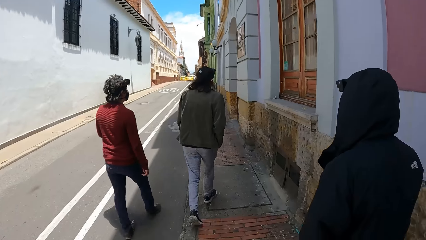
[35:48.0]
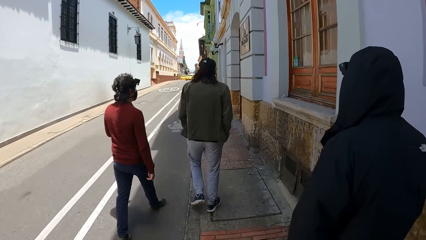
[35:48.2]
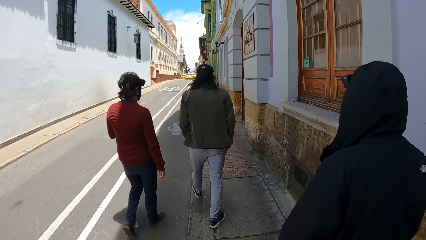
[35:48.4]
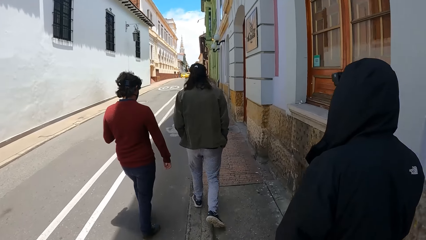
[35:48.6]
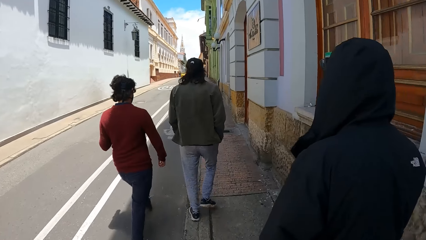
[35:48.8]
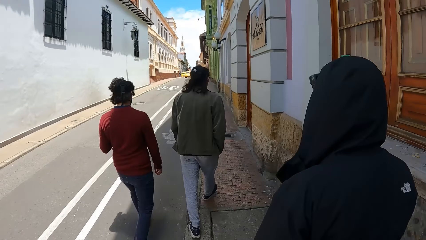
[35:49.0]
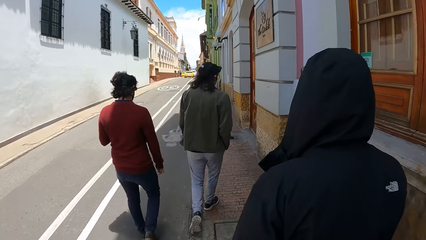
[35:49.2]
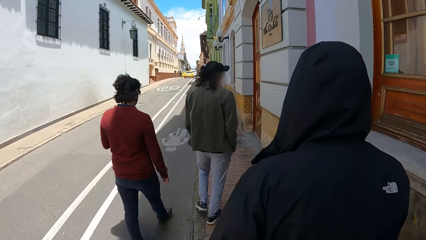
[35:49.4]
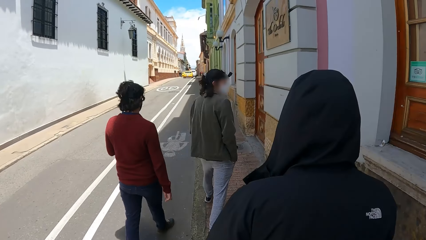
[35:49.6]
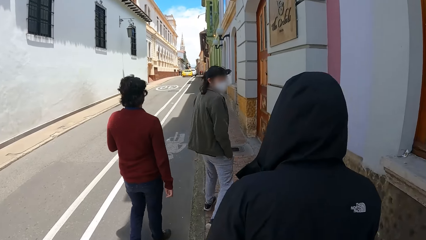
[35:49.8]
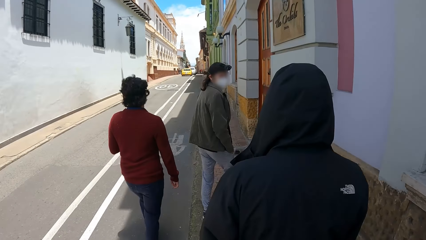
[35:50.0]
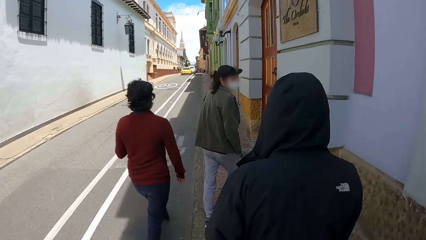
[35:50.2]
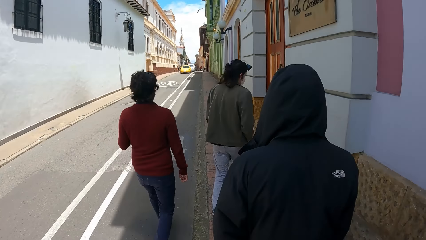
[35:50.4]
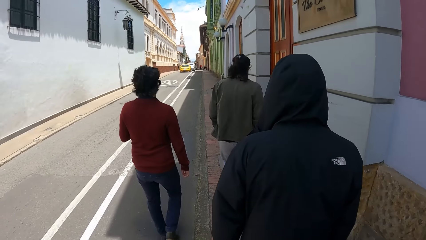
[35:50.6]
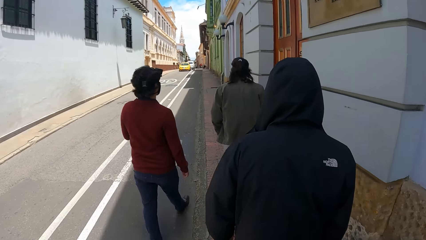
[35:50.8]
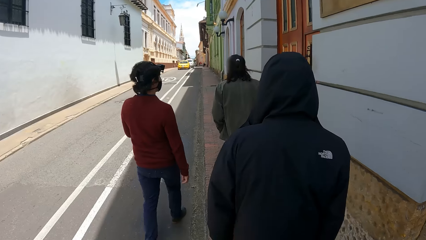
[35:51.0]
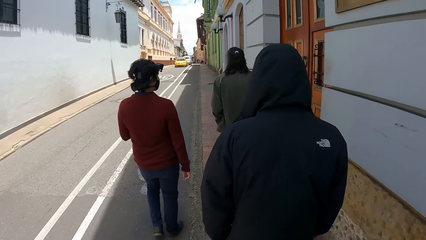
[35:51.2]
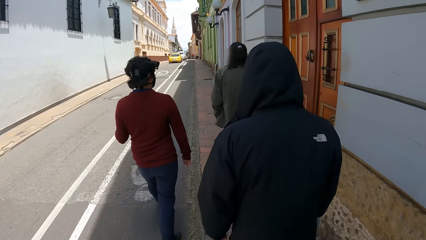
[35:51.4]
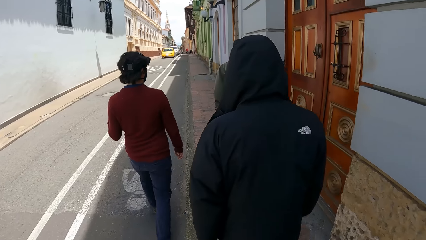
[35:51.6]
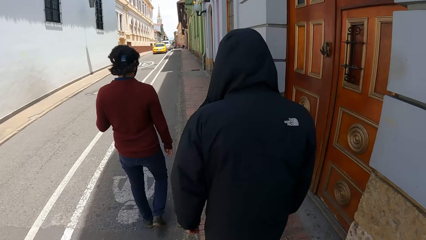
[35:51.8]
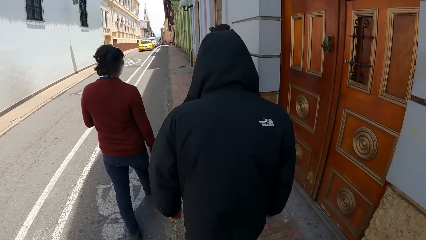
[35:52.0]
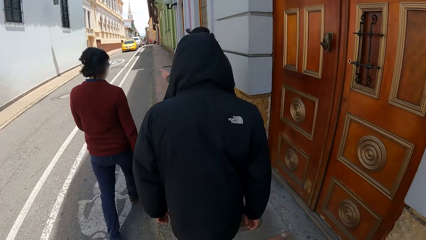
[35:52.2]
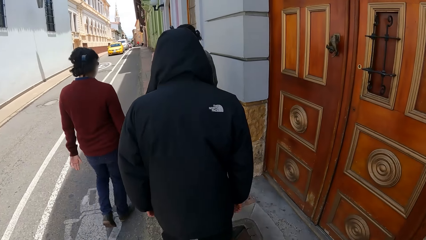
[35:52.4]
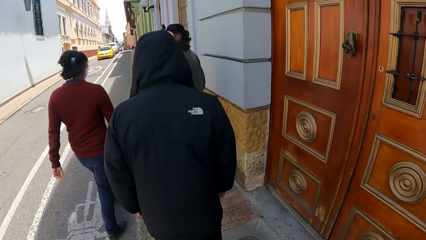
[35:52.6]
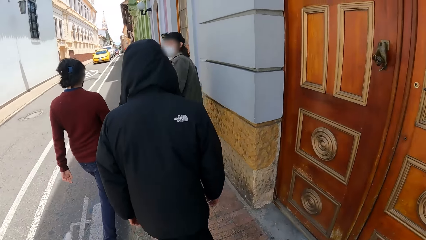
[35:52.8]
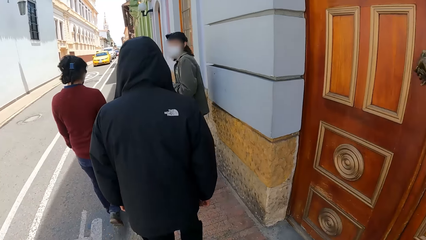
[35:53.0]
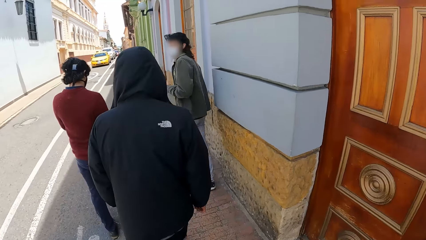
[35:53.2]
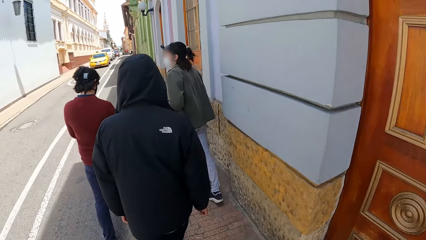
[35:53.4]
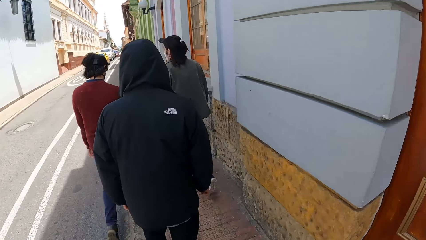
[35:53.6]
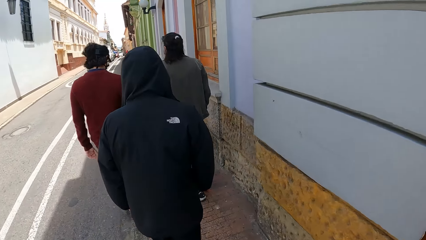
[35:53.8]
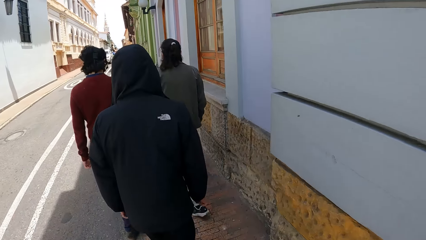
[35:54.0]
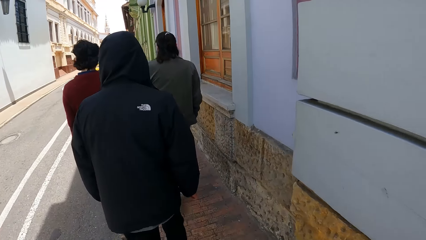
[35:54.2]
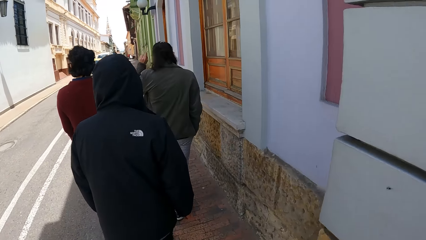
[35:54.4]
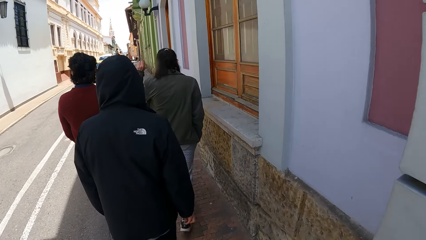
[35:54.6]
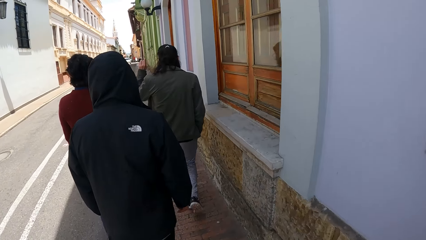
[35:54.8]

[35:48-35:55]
A man walks in the pavement.

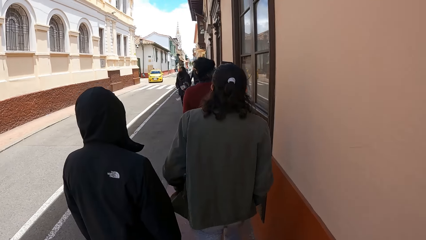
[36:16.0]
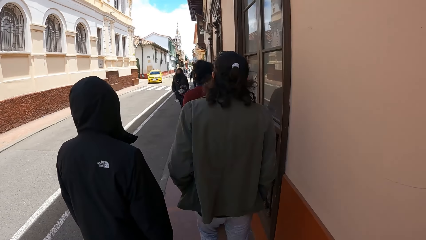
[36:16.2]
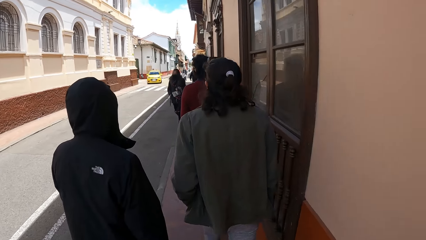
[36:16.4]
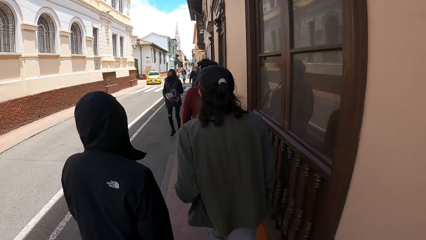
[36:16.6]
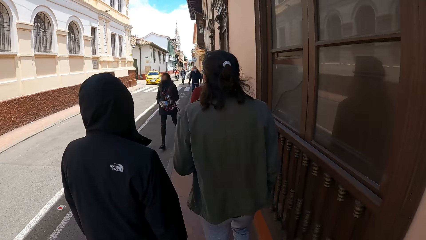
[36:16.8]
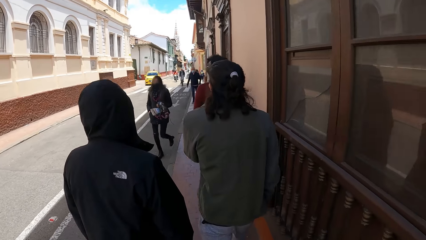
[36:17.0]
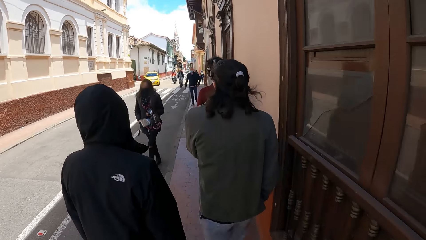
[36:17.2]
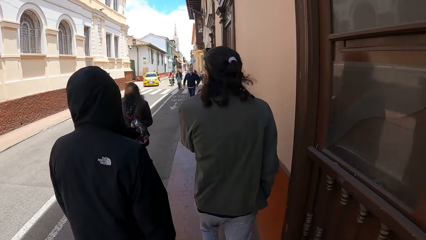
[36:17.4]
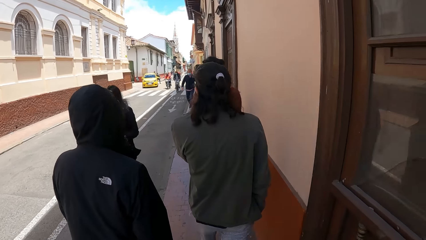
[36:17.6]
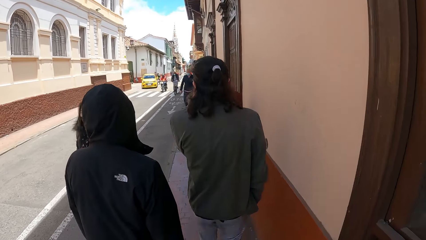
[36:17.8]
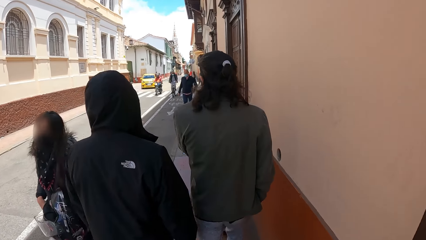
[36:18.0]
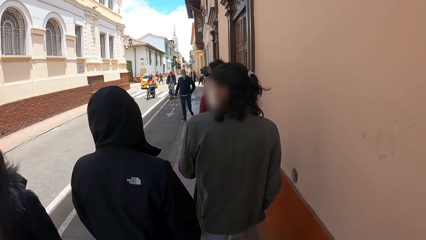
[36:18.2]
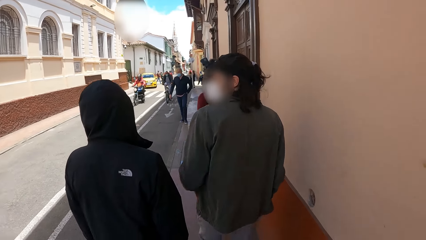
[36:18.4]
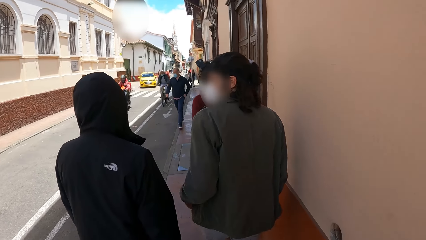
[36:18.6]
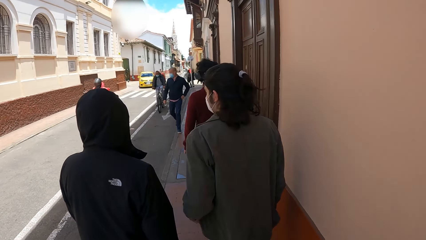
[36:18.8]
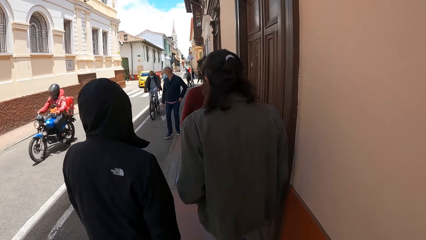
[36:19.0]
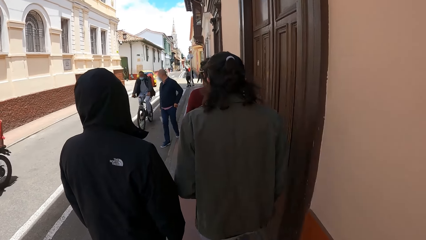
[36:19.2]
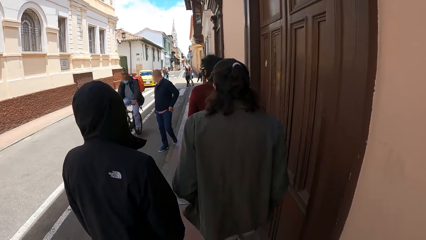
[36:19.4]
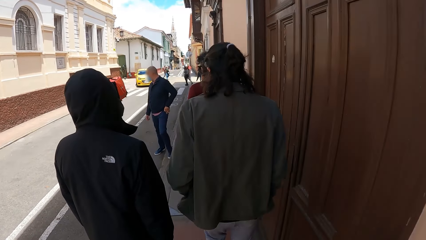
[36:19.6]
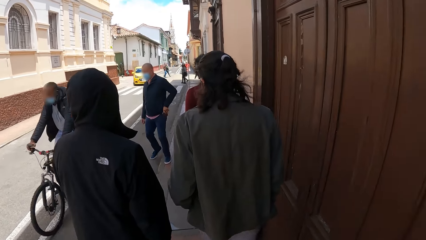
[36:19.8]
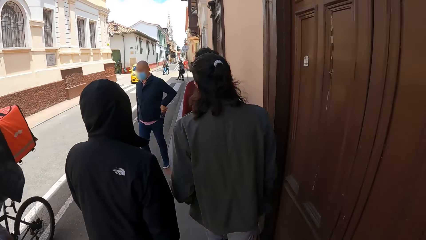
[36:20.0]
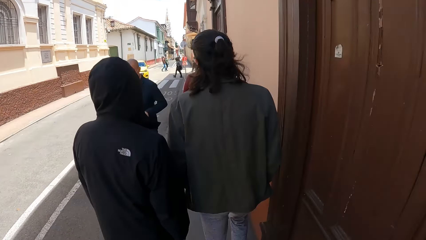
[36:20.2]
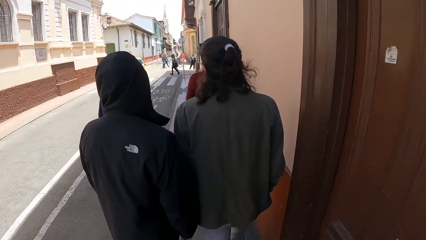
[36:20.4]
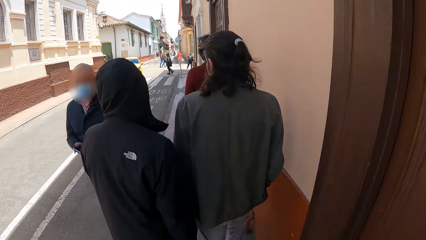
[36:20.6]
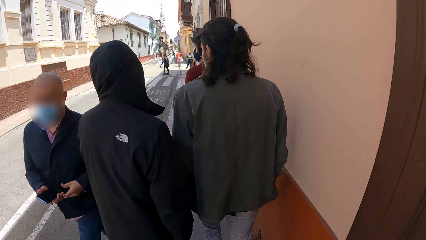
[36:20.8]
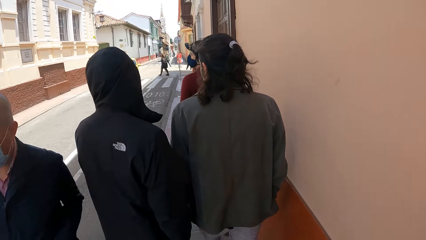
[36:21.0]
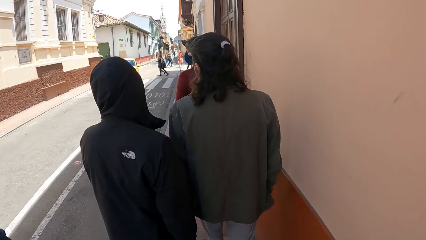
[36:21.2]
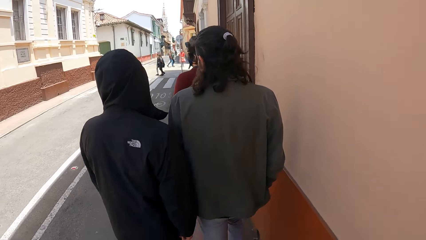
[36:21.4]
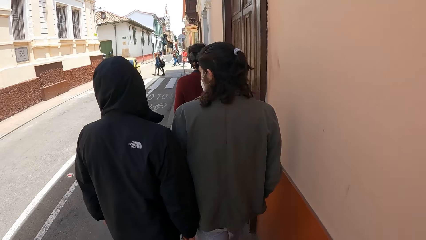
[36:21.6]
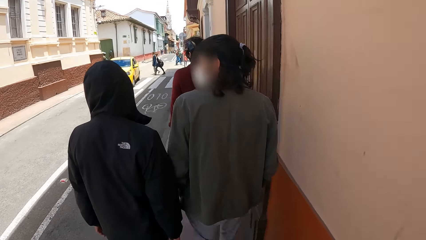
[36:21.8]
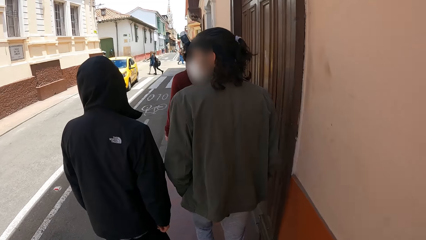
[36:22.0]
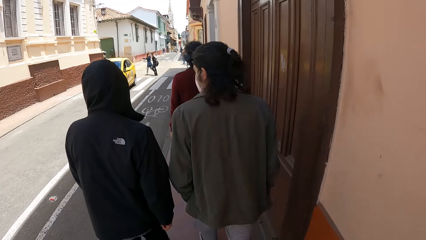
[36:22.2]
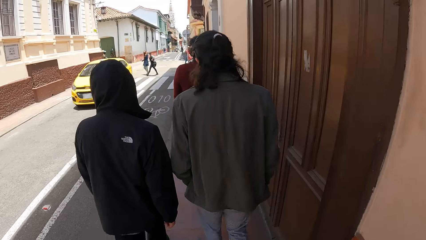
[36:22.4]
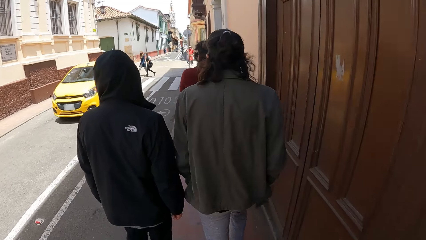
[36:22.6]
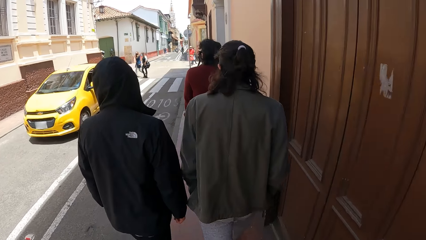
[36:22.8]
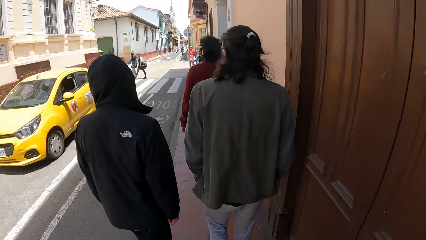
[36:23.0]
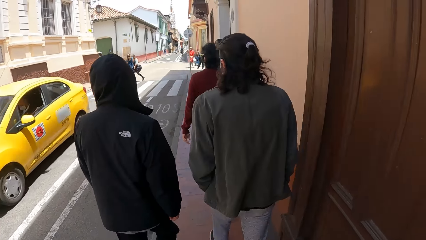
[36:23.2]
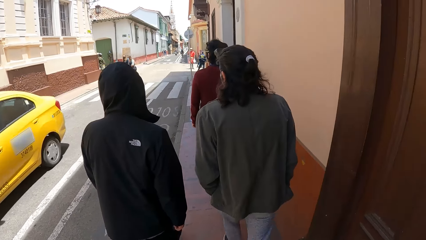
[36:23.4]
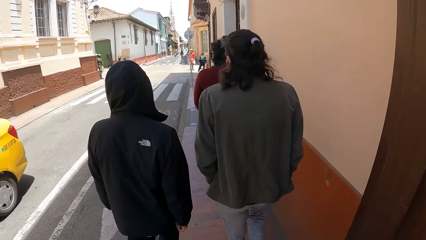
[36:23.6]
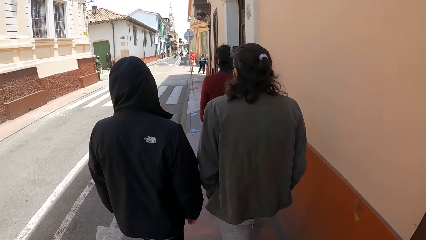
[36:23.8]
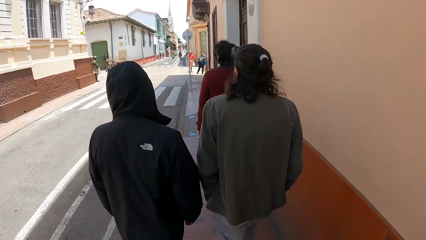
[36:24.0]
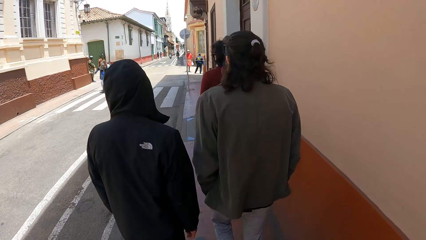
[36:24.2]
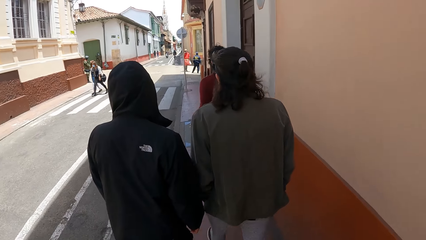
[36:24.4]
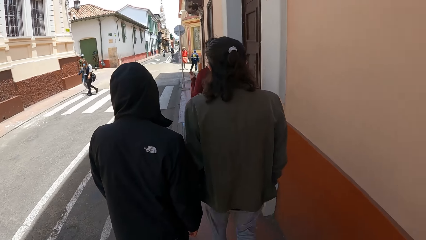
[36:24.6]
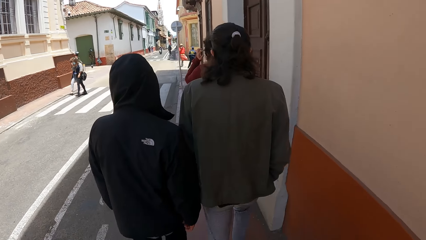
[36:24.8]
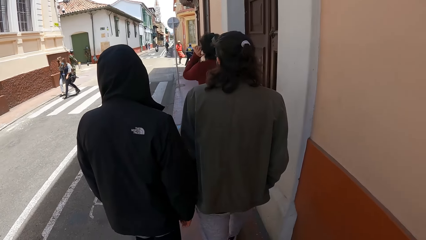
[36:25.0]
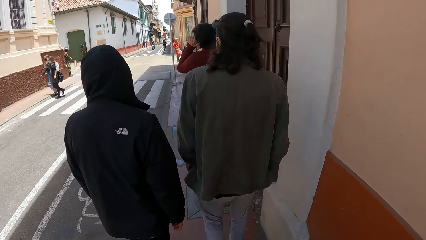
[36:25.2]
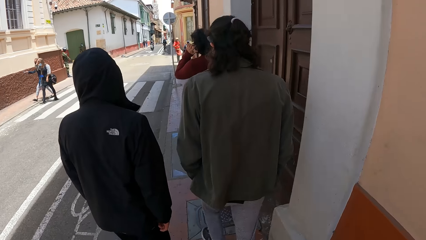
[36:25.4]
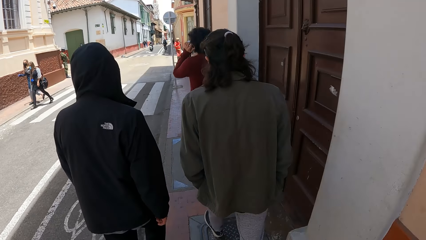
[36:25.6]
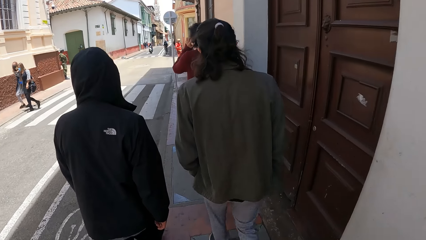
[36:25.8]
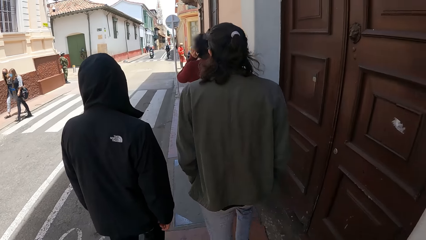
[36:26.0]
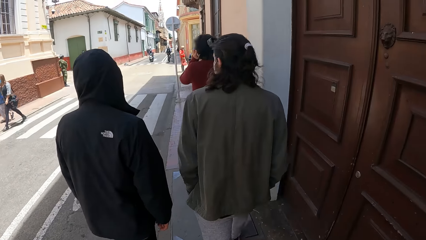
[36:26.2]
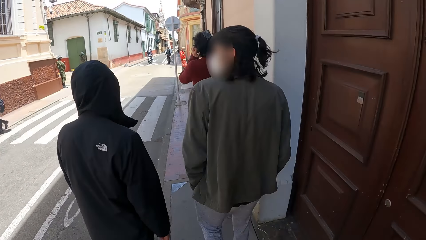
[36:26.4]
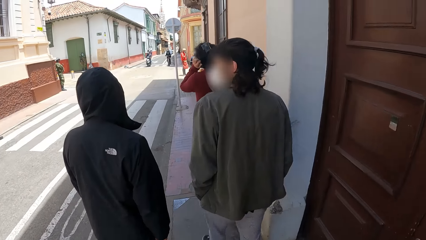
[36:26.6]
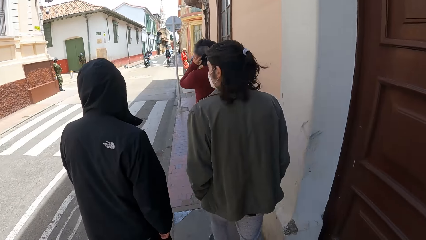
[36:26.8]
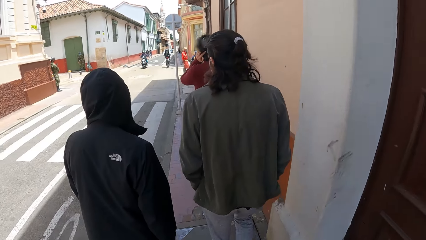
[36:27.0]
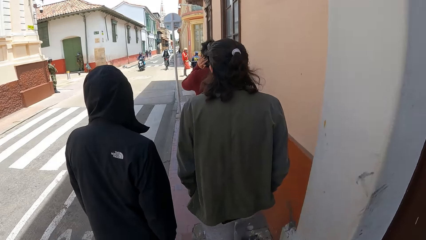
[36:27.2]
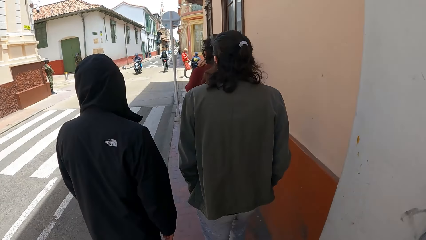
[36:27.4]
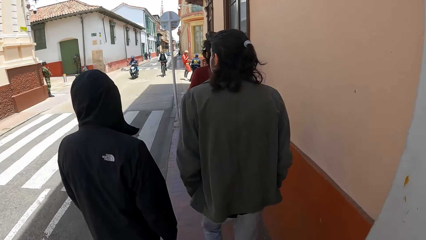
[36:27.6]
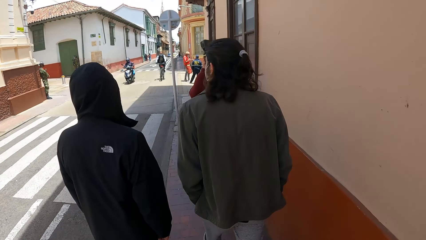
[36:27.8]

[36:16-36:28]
A woman walks past the camera wearer. A man drives a motorbike past the camera wearer. Another man drives a bicycle past the camera wearer. Another man walks past the camera wearer. Another man scratches his head with his left hand.
